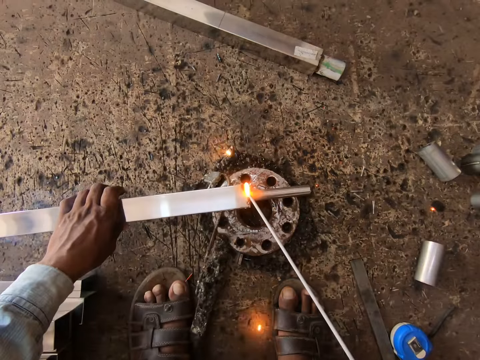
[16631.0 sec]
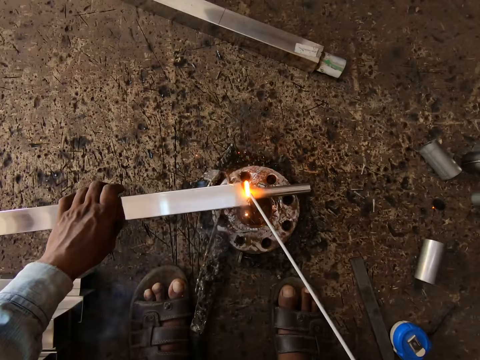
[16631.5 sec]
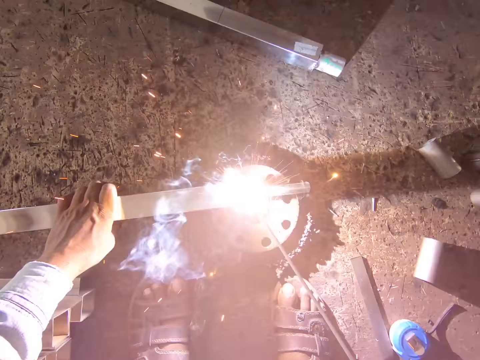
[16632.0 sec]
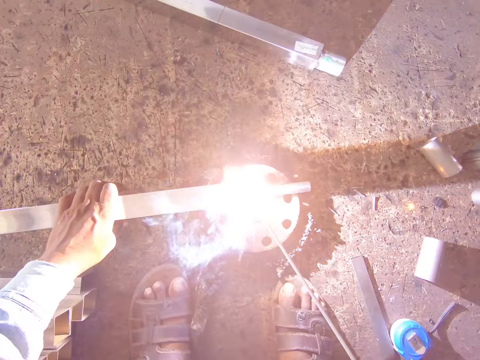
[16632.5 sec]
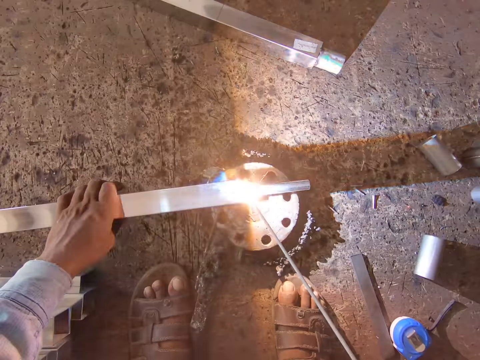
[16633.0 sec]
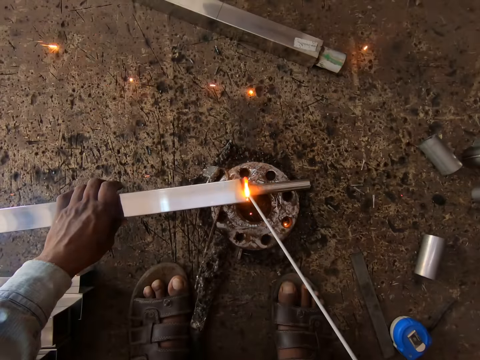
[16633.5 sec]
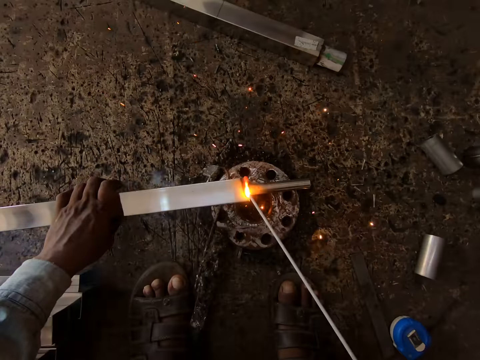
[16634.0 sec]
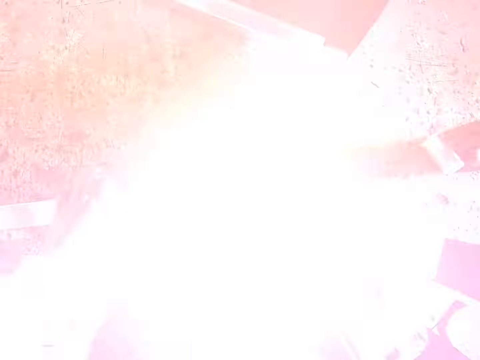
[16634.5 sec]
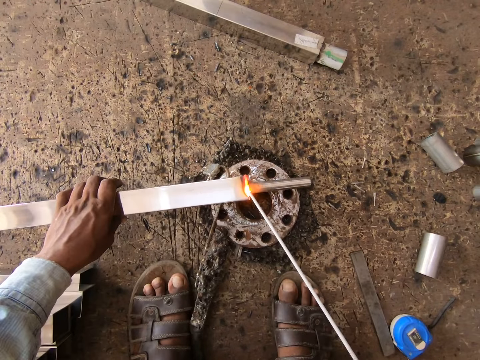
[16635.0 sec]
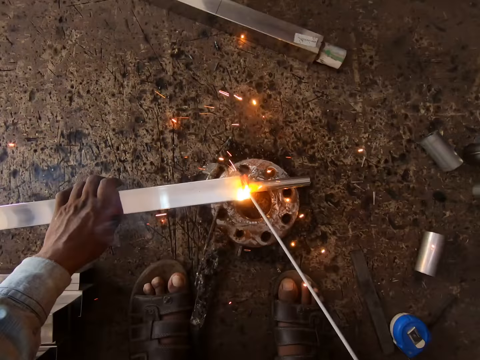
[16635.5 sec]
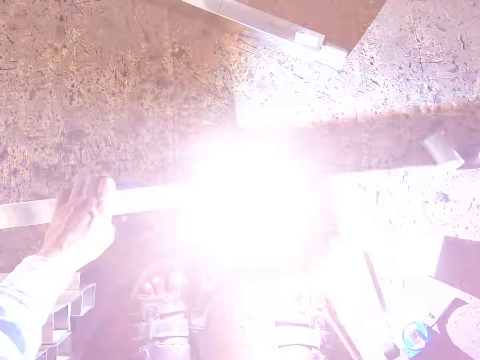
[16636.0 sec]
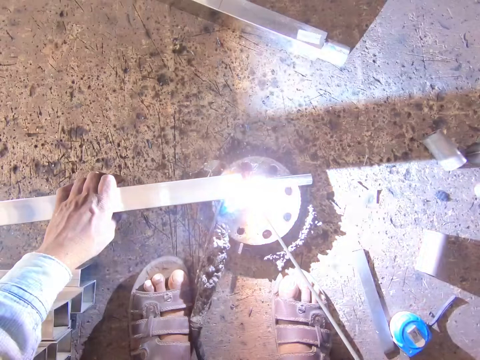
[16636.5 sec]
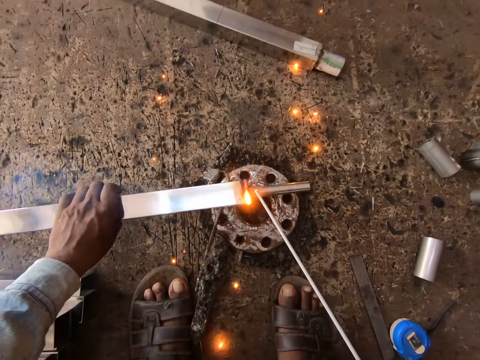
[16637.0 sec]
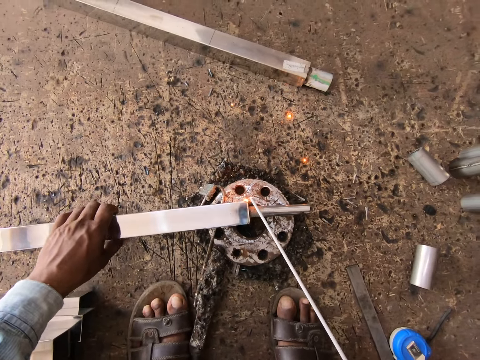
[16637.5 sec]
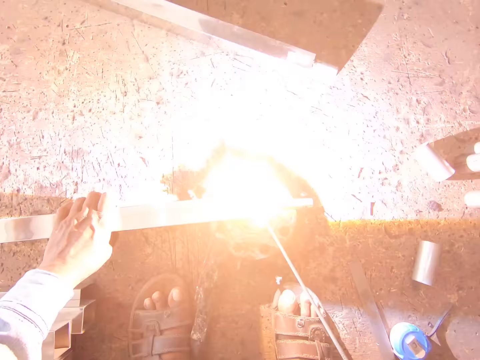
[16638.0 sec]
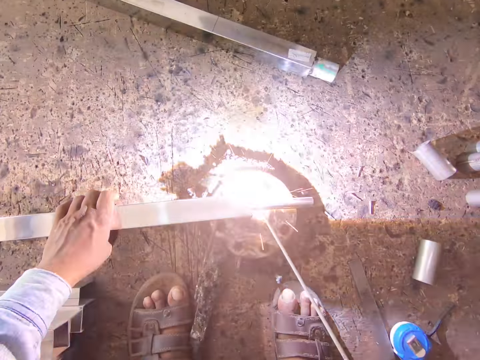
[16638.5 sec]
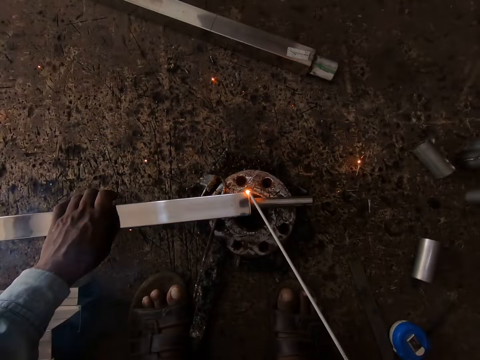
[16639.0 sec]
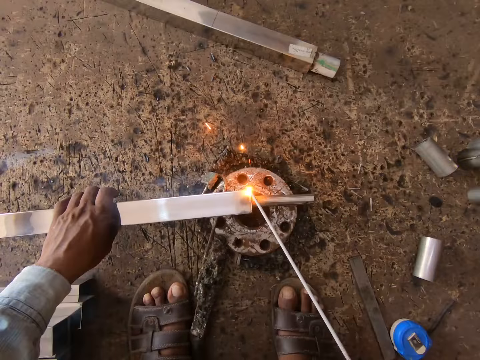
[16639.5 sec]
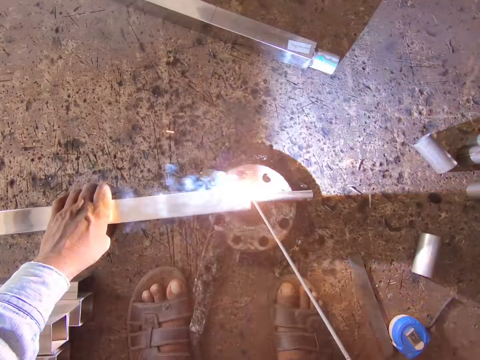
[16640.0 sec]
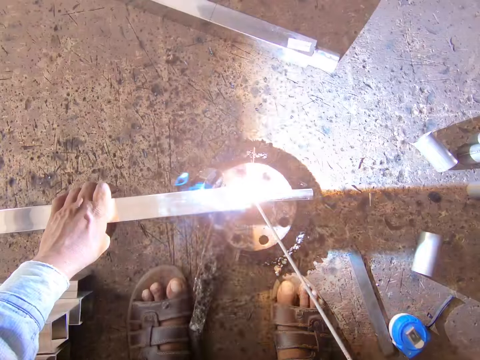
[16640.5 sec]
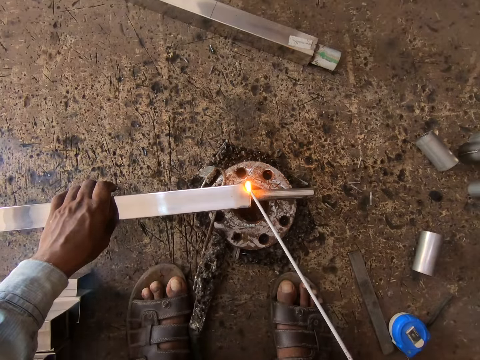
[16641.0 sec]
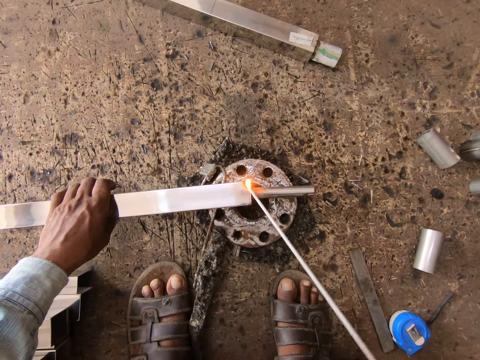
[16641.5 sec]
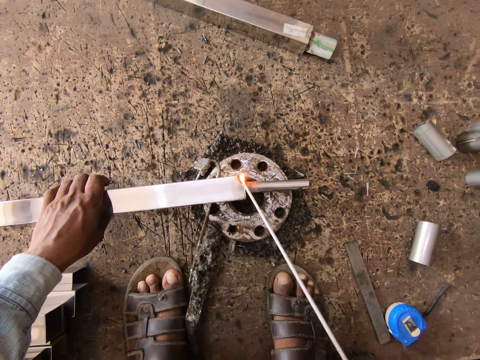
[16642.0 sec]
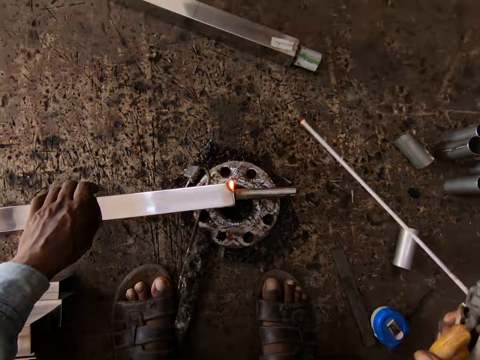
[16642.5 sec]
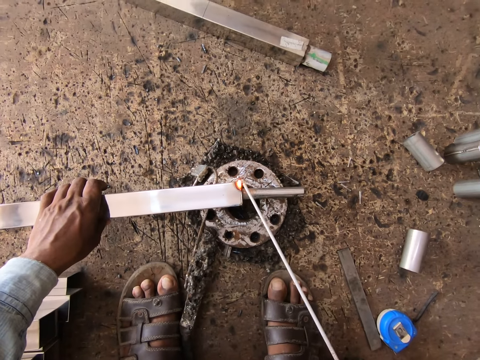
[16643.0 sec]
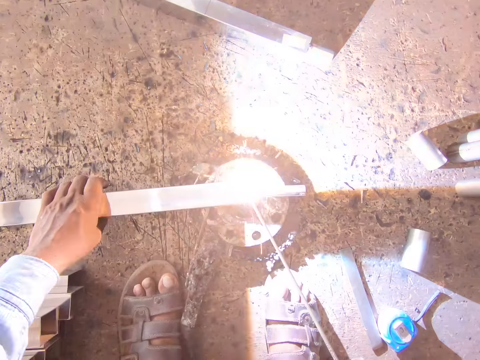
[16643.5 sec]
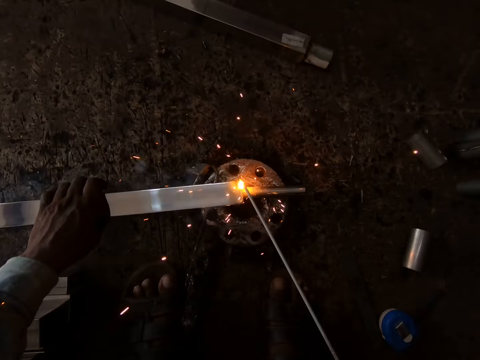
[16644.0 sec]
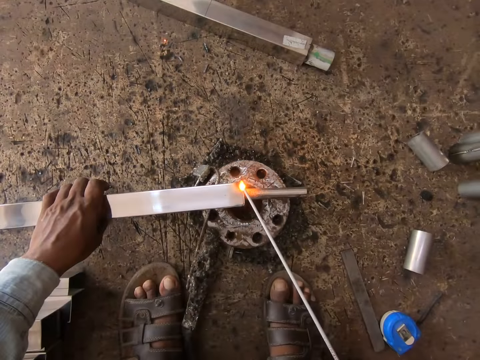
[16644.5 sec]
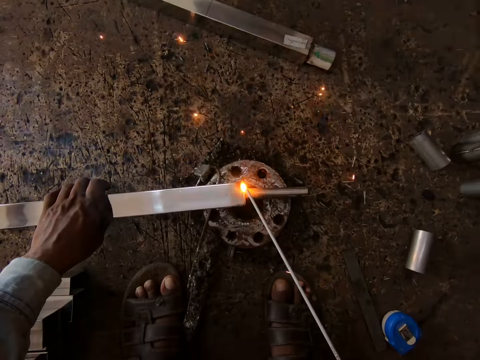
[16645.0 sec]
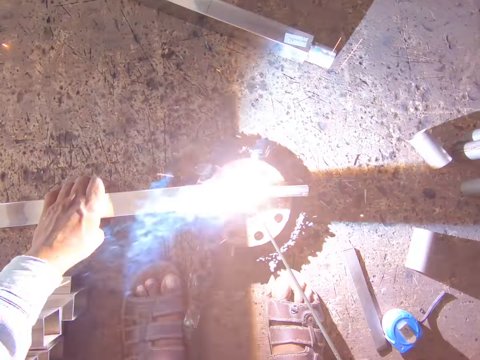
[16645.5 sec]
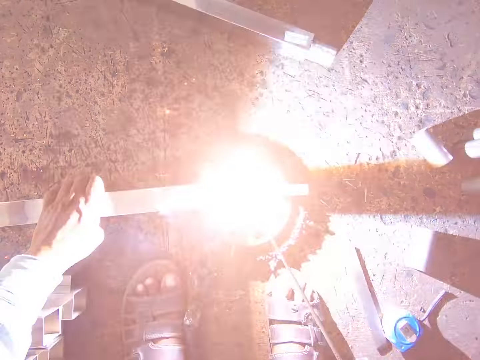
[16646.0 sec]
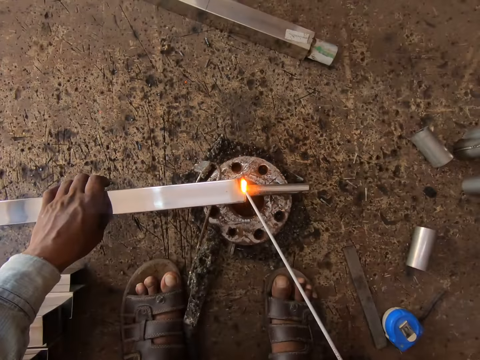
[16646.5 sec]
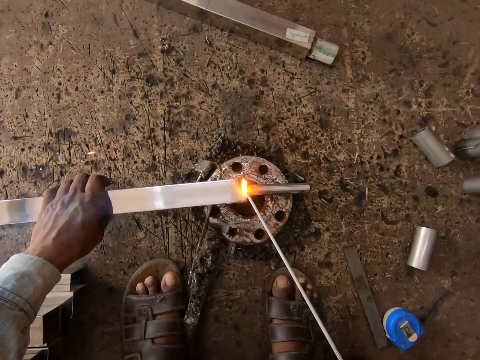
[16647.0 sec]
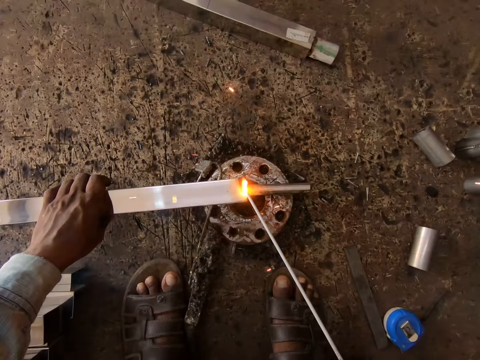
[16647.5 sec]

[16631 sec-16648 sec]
The camera wearer flips the metal tube or long rectangular shaped steel rod in his left hand on the metal disk. He places the electrode on the long rectangular shaped steel rod. He welds the metal tube on the metal disk in his left hand with the electrode holder in his right hand. He operates the welding machine parts. He welds the metal tube on the metal disk again. He operates the welding machine parts again.

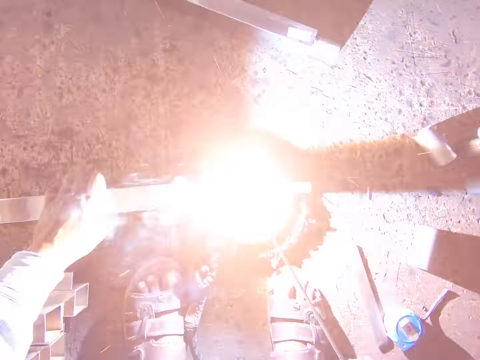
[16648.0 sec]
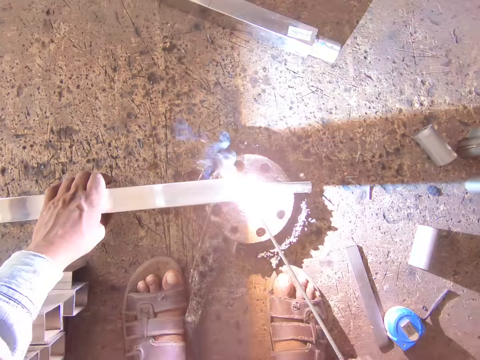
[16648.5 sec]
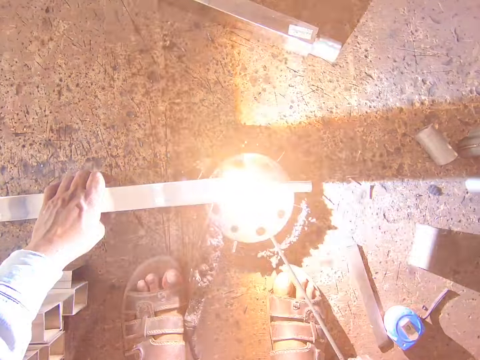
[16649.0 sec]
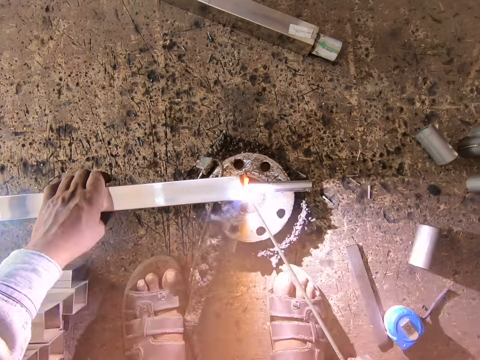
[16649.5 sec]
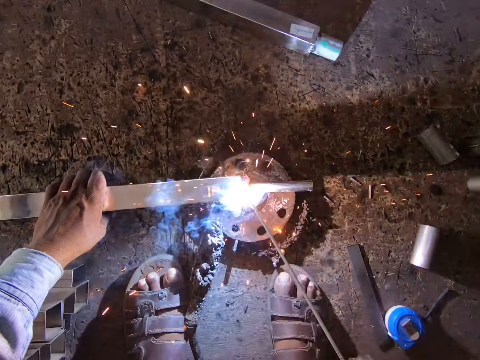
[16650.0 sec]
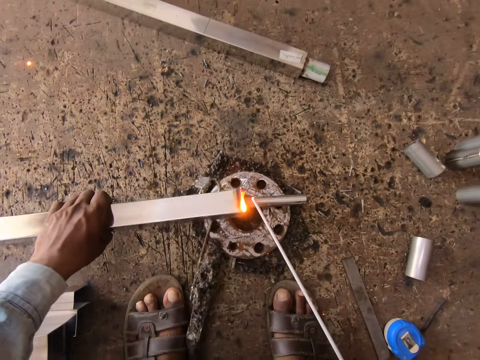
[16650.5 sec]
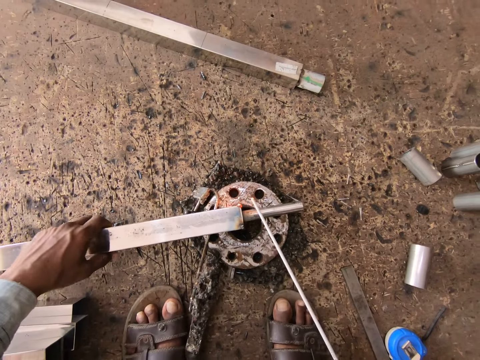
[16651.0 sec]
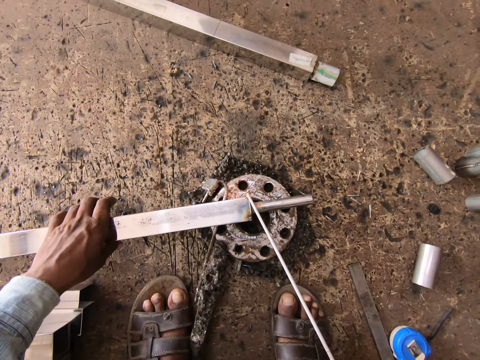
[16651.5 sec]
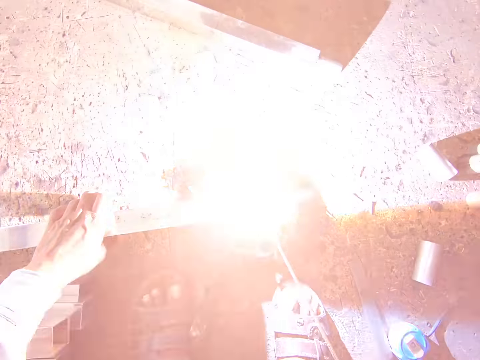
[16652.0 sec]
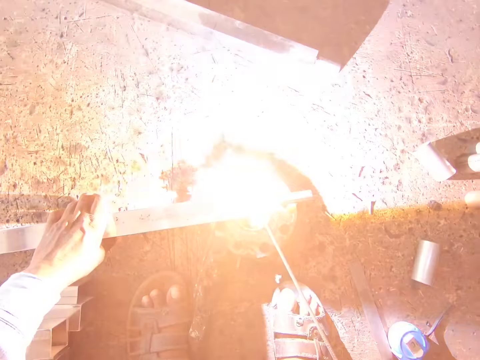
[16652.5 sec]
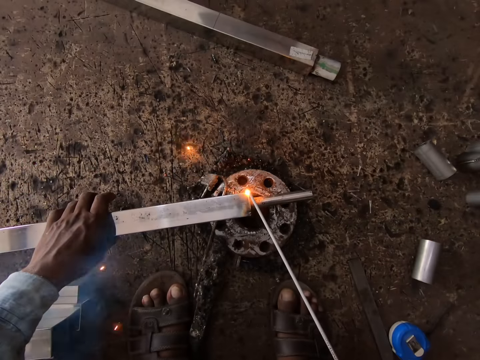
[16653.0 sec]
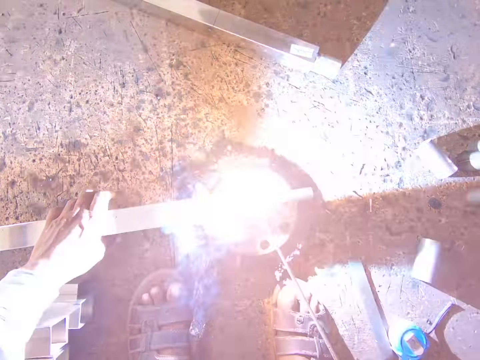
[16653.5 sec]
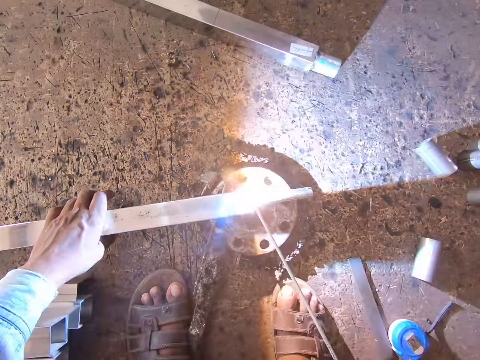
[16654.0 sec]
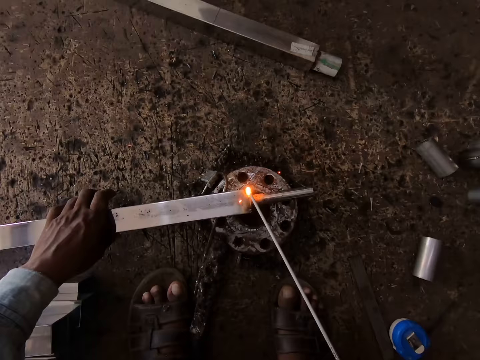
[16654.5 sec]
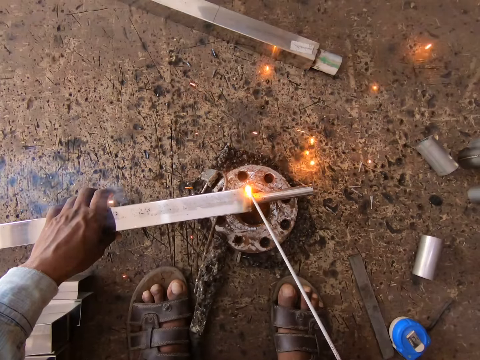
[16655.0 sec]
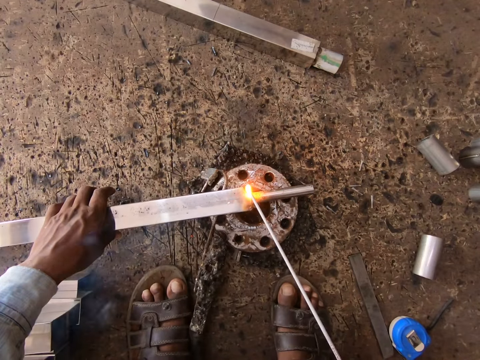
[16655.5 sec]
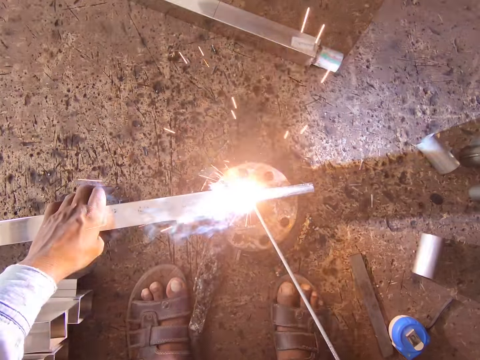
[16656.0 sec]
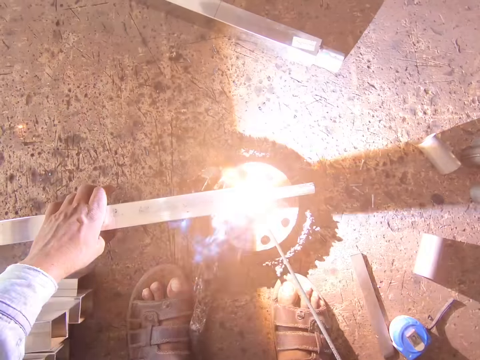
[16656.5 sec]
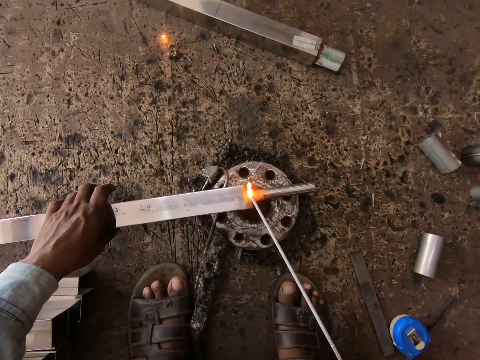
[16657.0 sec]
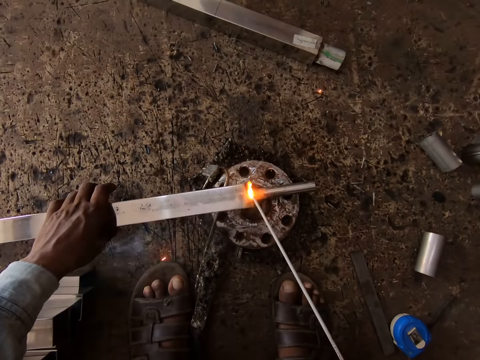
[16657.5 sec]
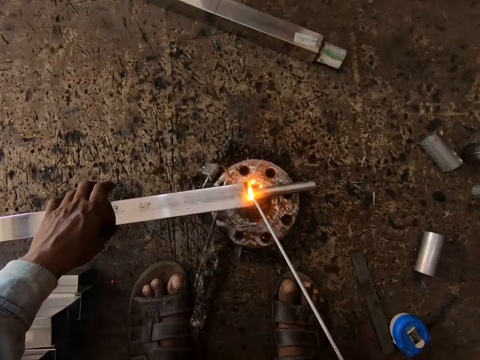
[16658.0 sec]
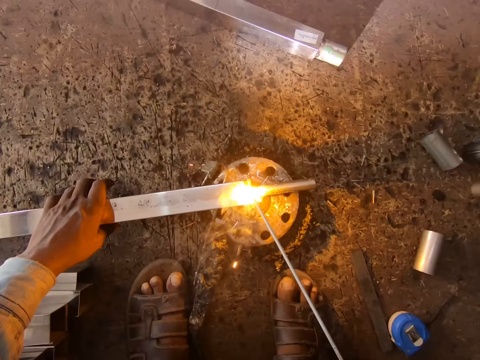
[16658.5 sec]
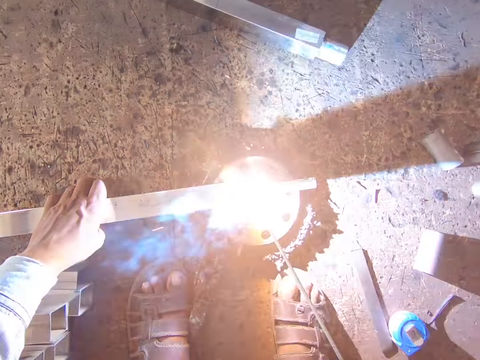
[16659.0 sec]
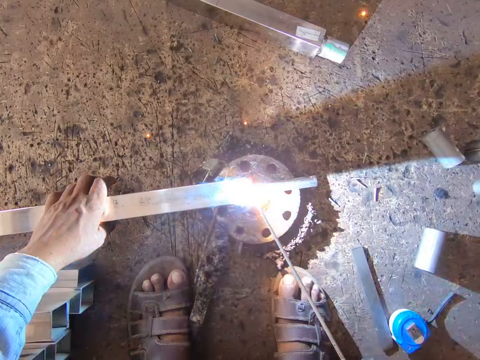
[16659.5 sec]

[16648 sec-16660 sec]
The camera wearer flips the metal tube or long rectangular shaped steel rod in his left hand on the metal disk. He places the electrode on the long rectangular shaped steel rod. He welds the metal tube on the metal disk in his left hand with the electrode holder in his right hand. He operates the welding machine parts.
